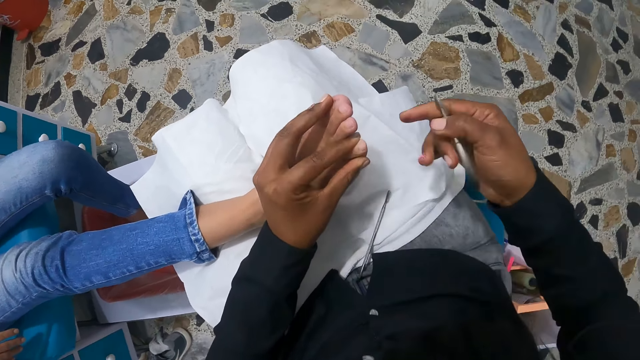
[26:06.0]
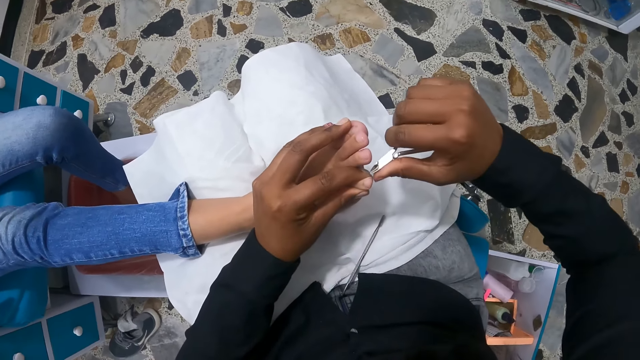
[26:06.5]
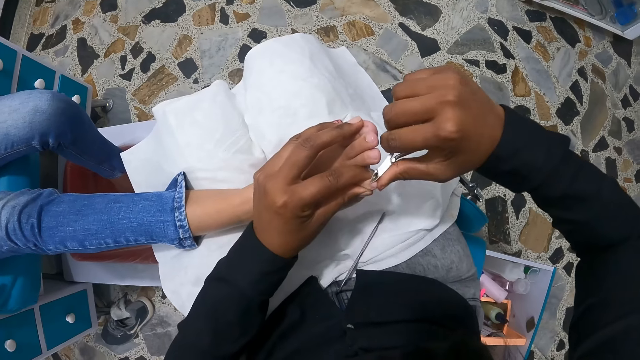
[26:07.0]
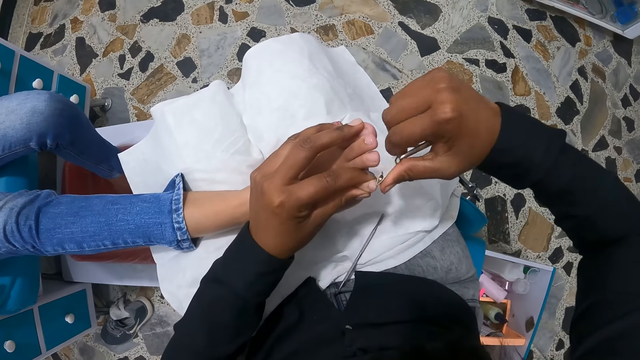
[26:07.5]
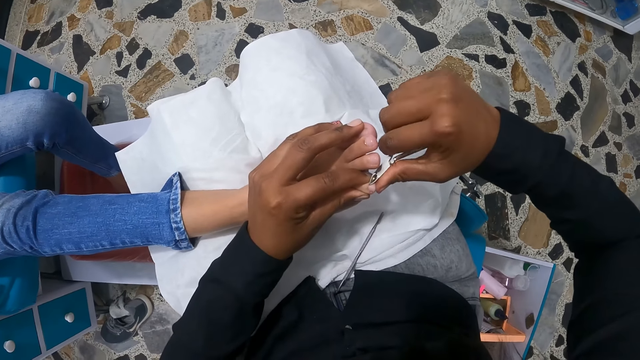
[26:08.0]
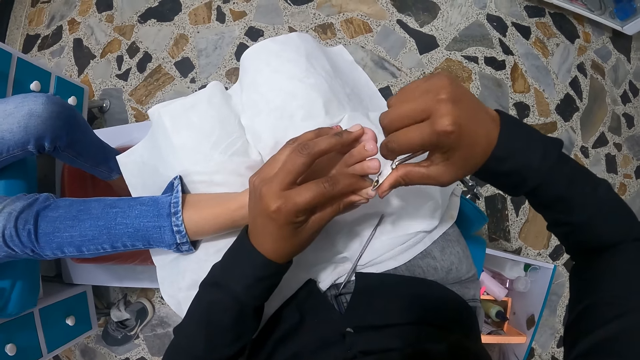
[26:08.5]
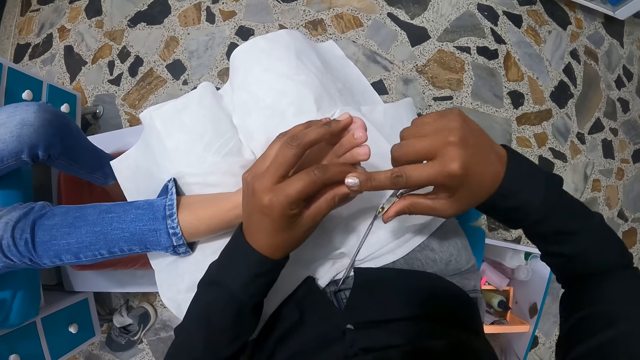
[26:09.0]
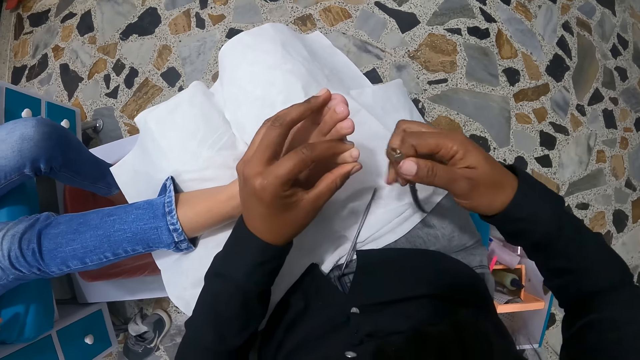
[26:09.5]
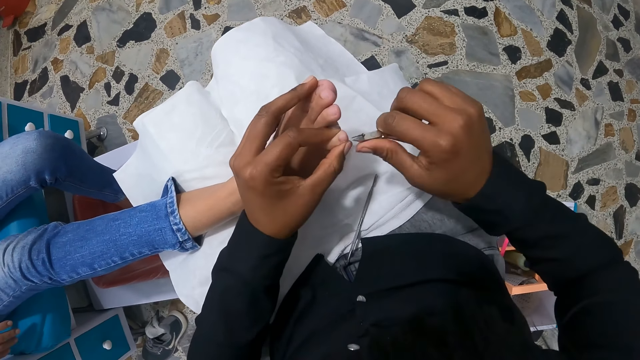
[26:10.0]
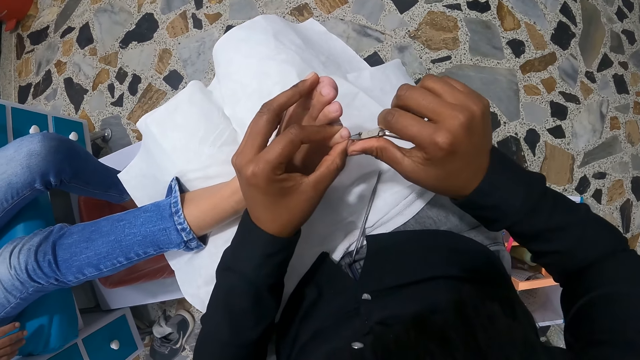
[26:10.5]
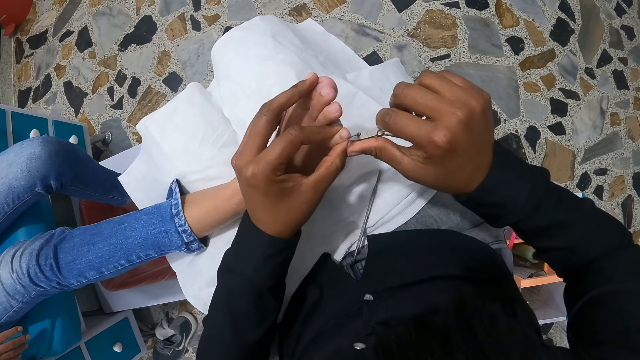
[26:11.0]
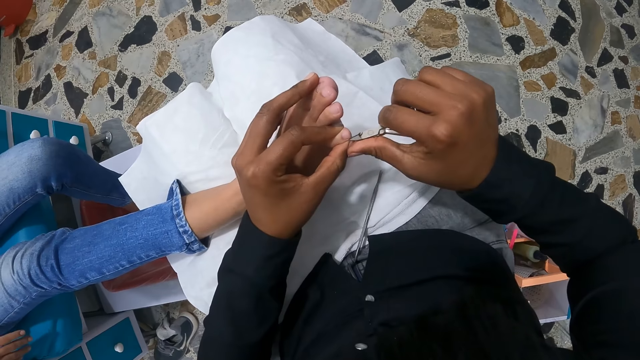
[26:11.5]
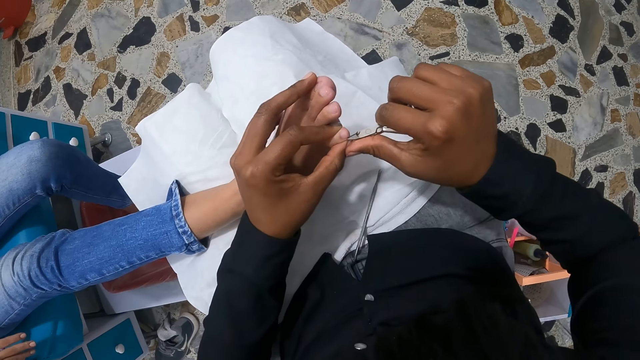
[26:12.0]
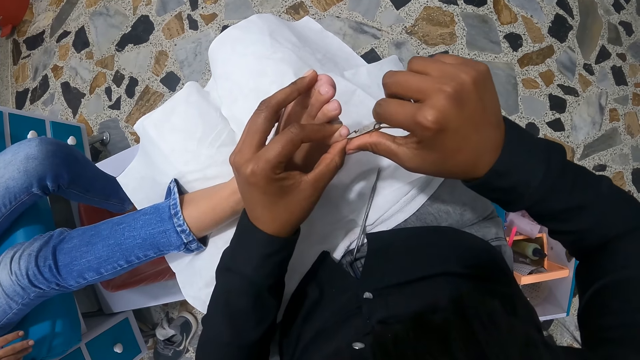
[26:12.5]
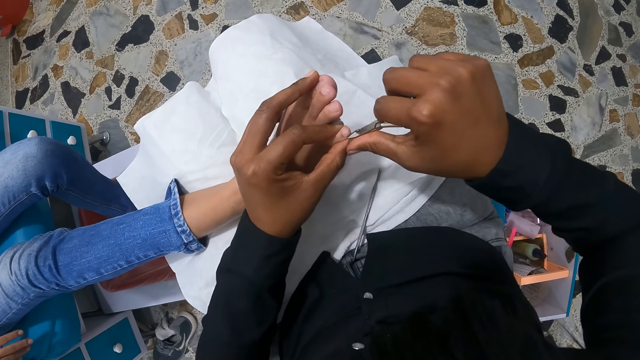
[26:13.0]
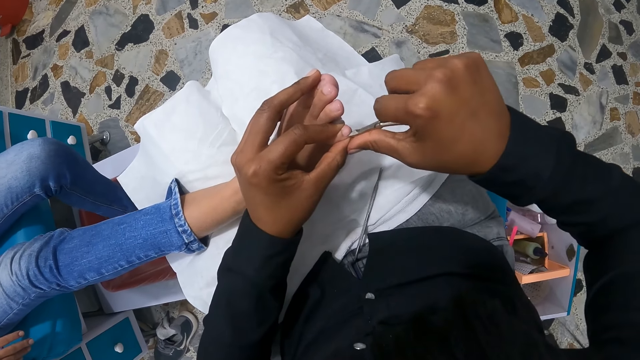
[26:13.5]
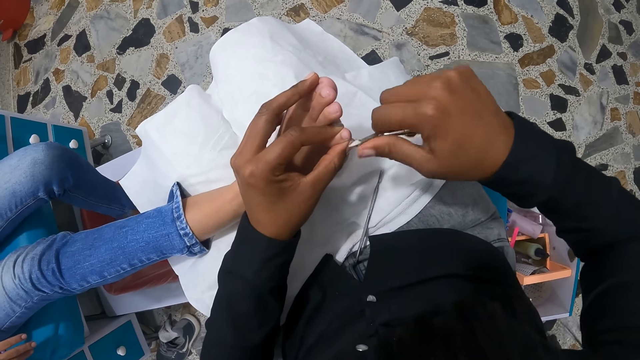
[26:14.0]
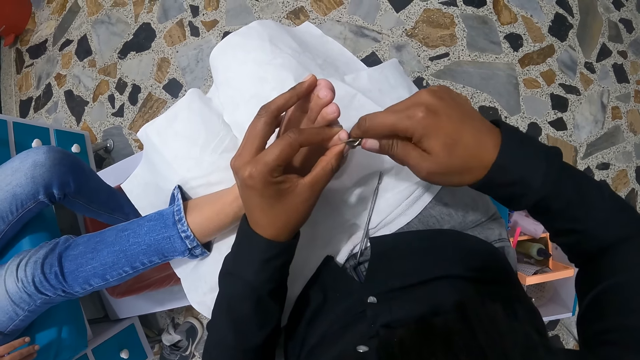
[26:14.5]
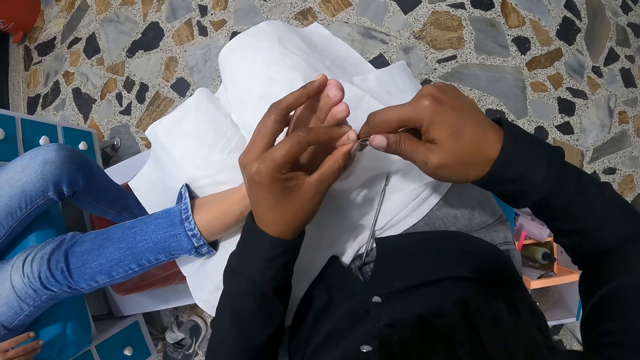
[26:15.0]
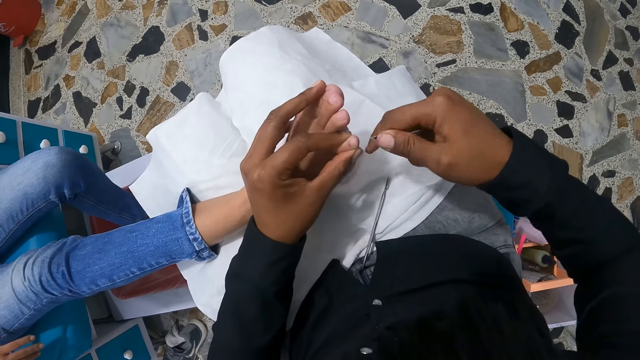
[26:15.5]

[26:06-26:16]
The camera wearer adjusts the cuticle nipper with her right hand. She nips the toenail of the woman with the cuticle nipper in her right hand. She cleans the toenail of the woman with her right hand. She nips the toenail of the woman with the cuticle nipper in her right hand.

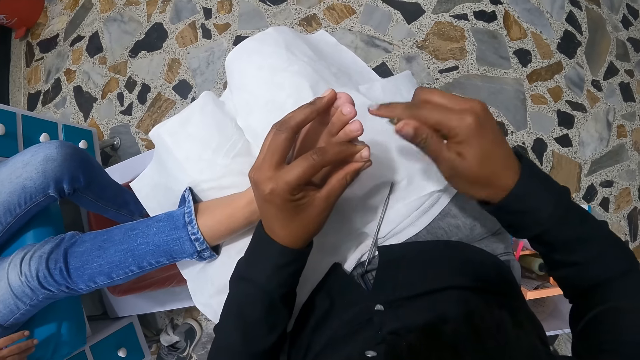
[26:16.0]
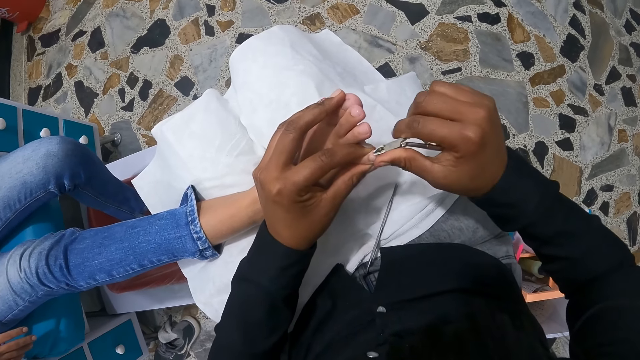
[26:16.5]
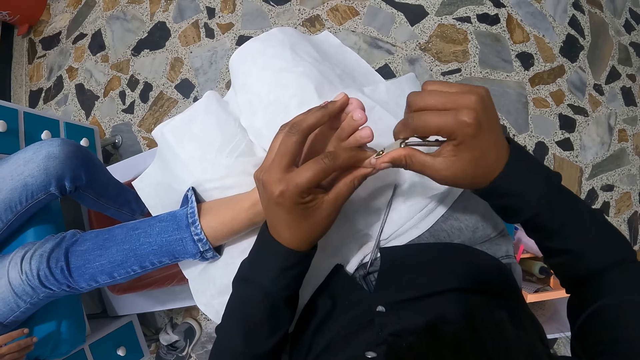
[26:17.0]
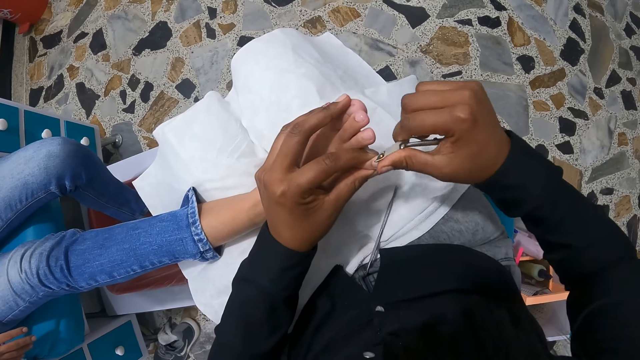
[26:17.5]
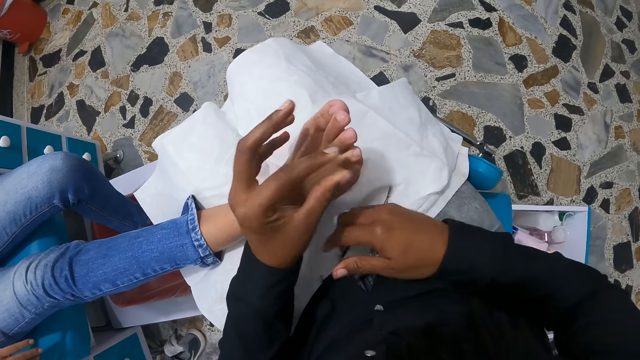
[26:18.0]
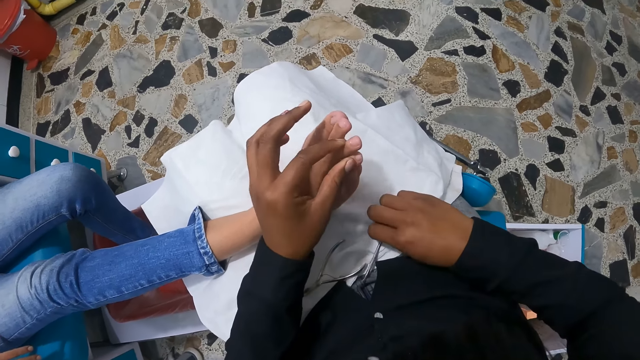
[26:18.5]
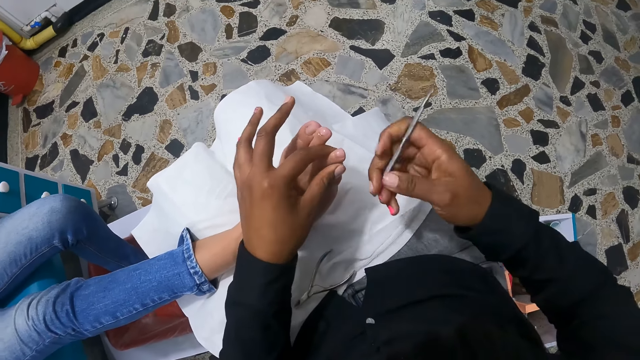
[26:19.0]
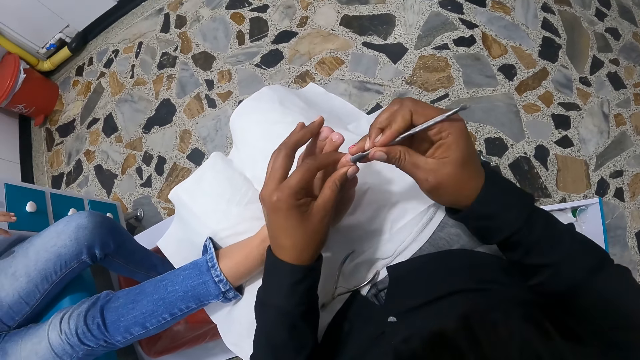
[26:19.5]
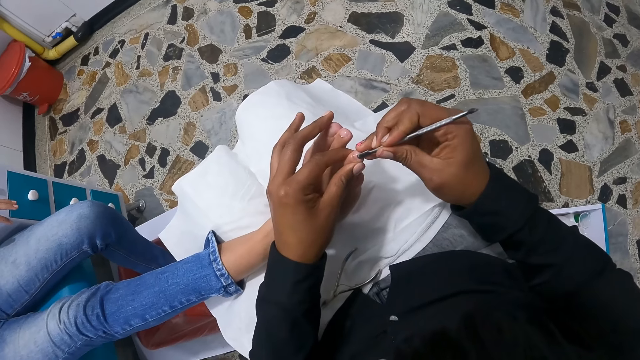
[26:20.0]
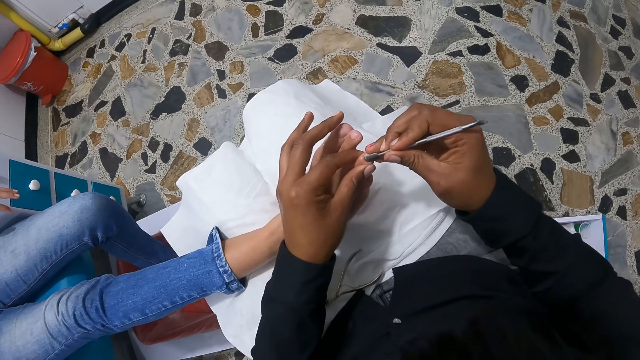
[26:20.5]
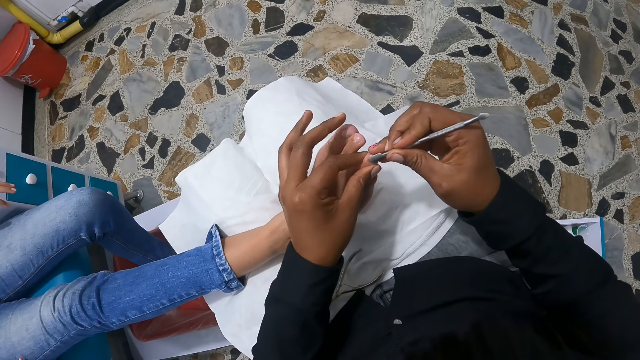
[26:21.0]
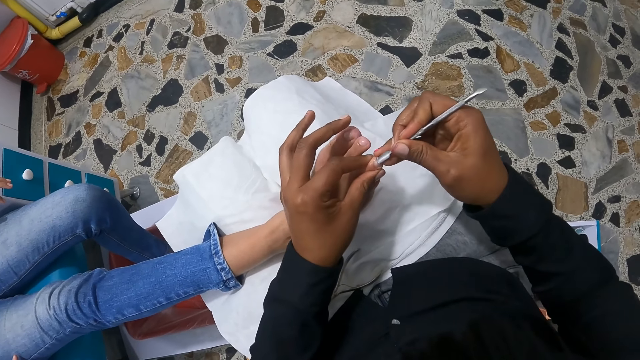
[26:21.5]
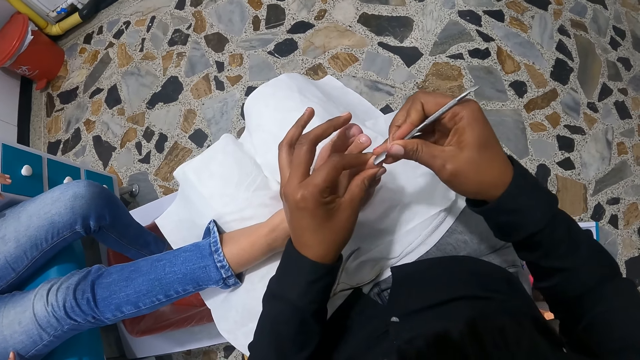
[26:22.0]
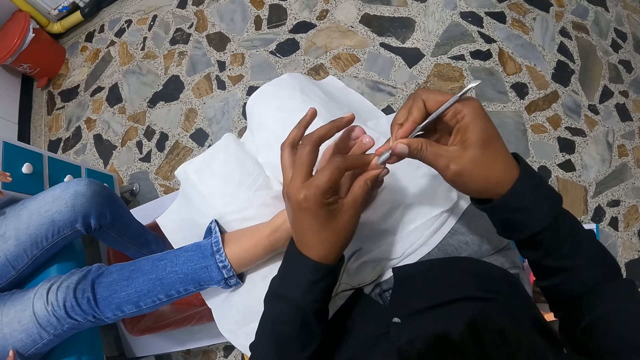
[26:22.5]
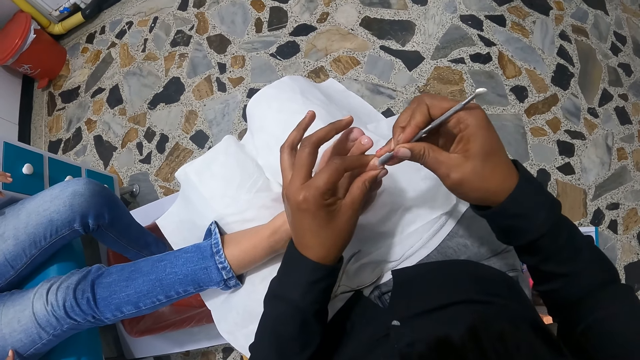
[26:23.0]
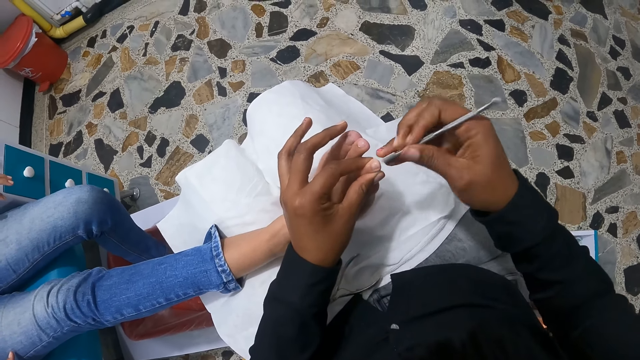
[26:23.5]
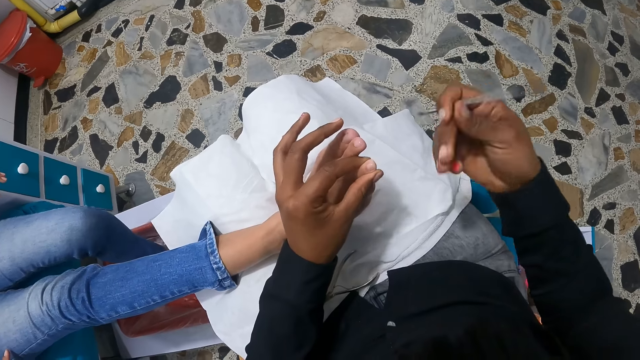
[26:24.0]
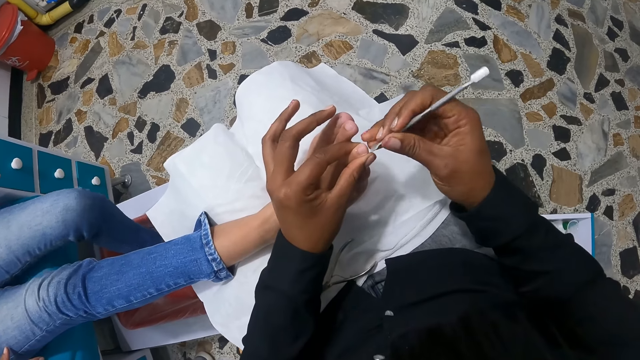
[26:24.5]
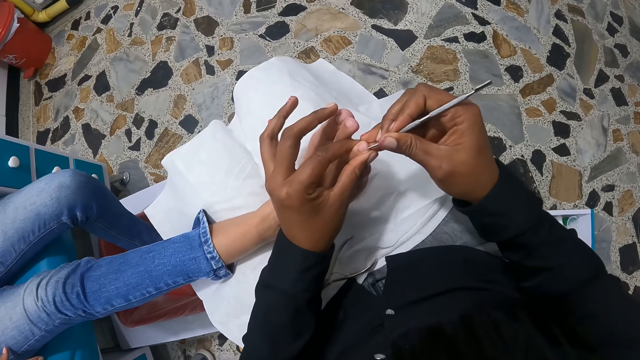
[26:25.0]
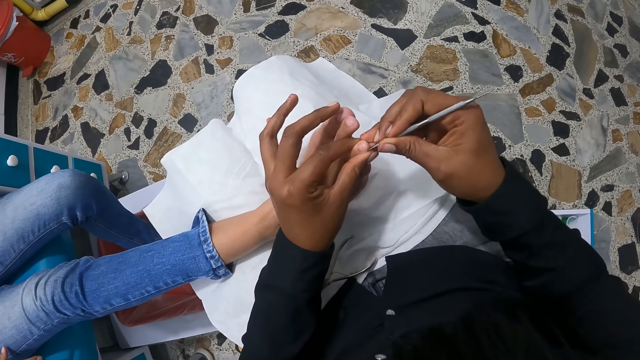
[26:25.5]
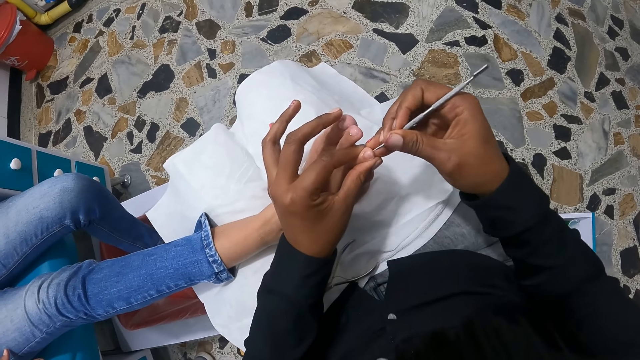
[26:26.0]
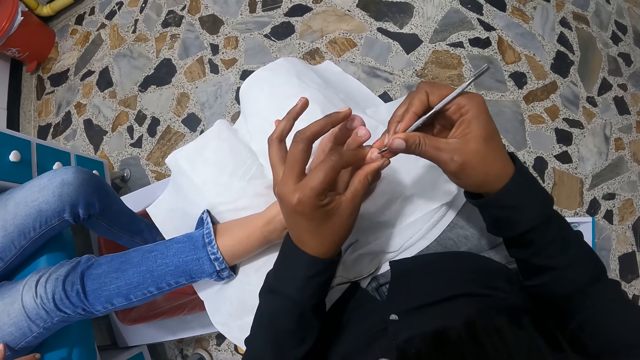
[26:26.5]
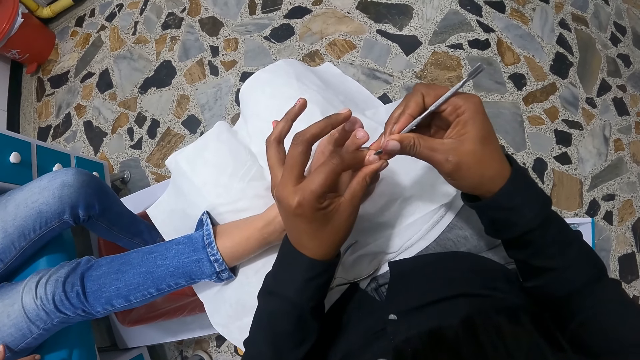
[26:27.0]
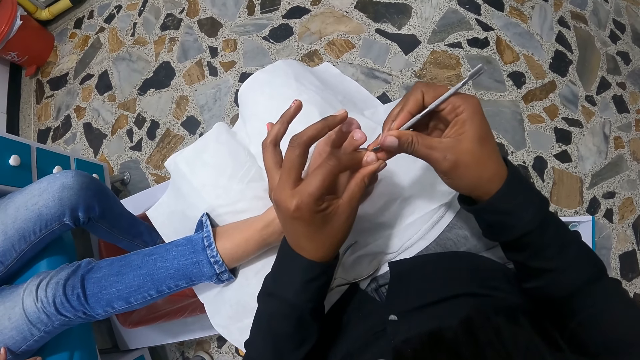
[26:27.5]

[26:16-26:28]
The camera wearer drops the cuticle nipper on her legs with her right hand. She picks the cuticle pusher from her legs with her right hand. She holds a toe of the woman with her left hand. She scrapes the toenail of the woman with the cuticle pusher in her right hand. She turns over the cuticle pusher with her right hand. She scrapes the toenail of the woman with the cuticle pusher in her right hand.
